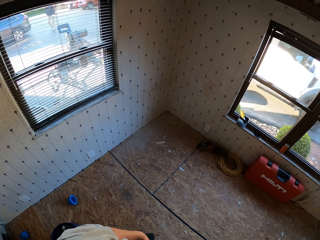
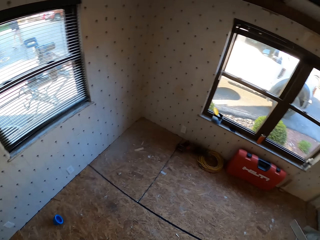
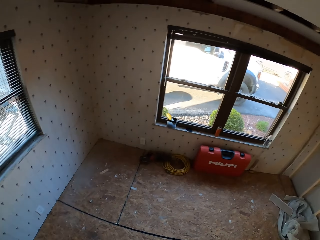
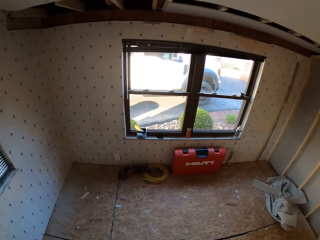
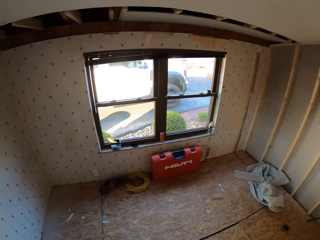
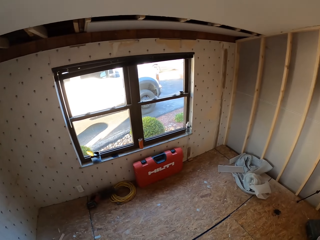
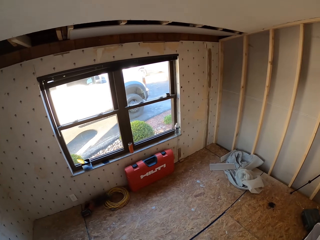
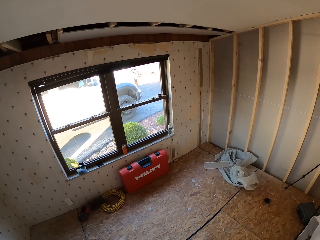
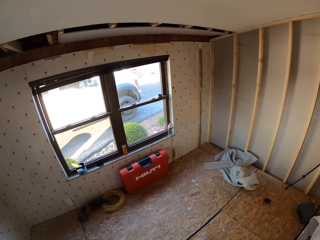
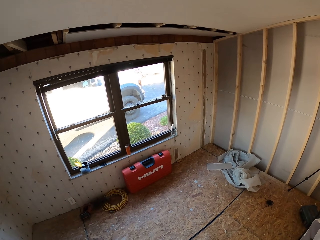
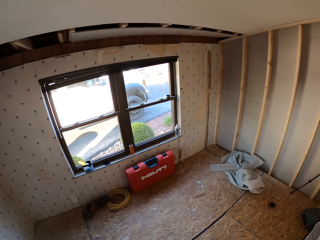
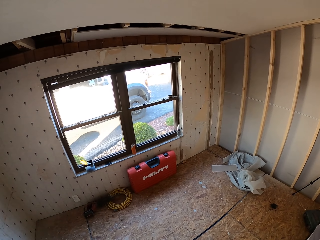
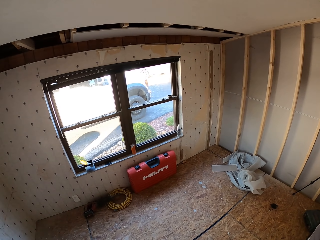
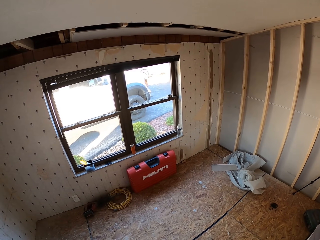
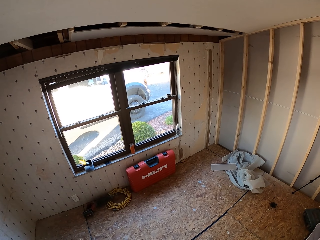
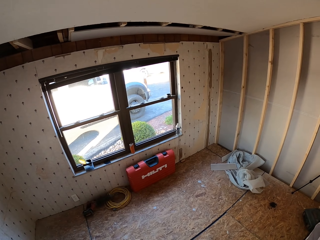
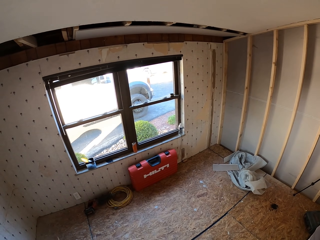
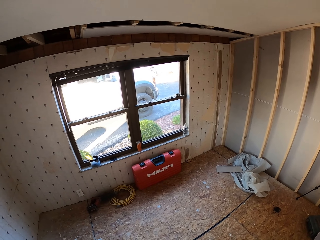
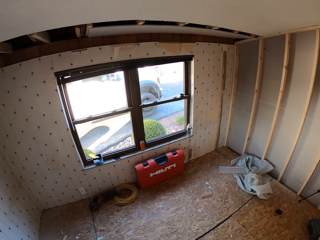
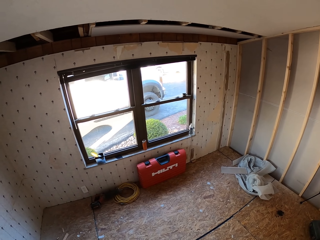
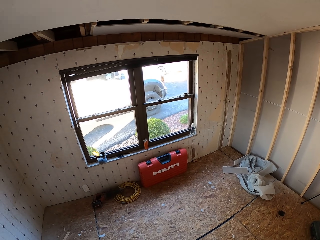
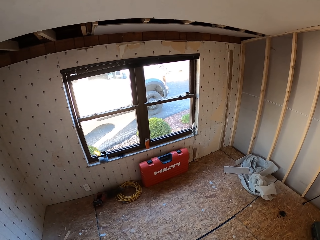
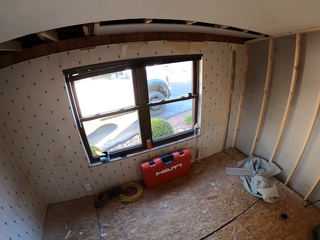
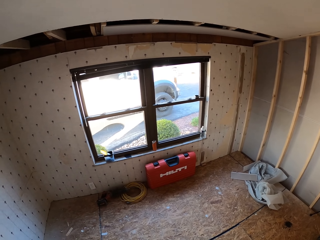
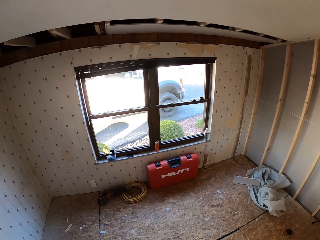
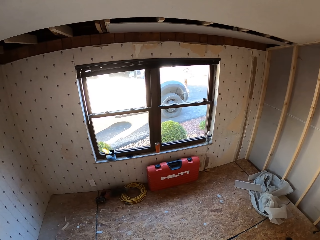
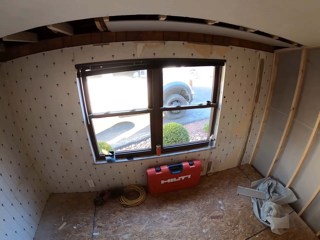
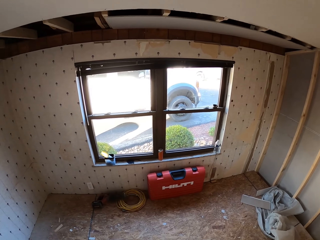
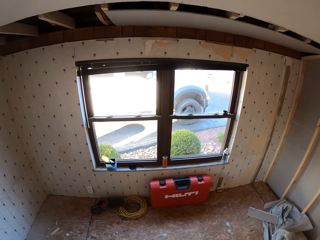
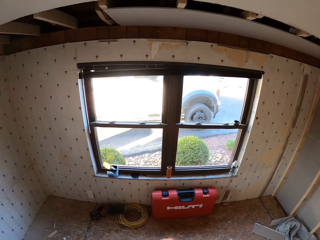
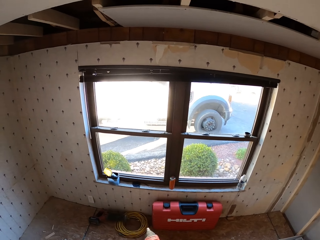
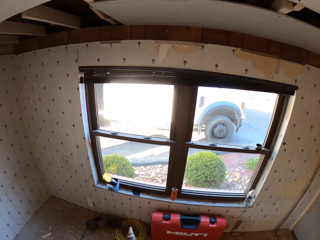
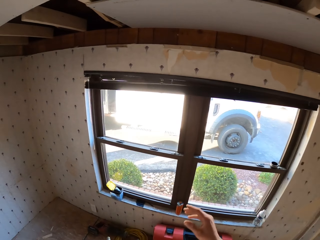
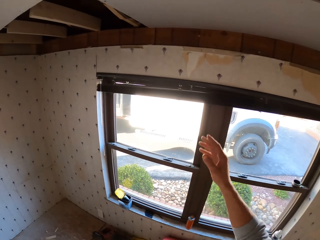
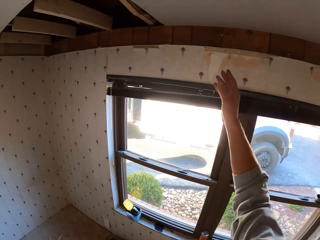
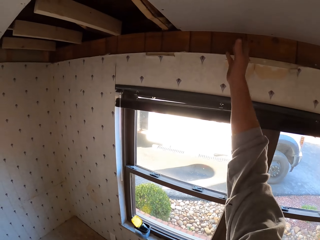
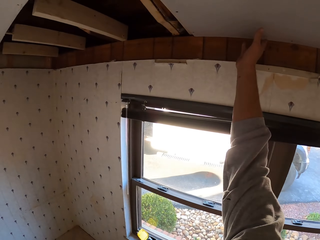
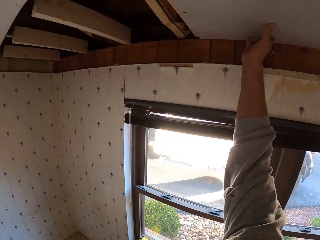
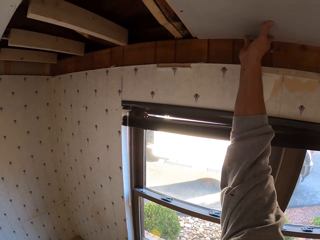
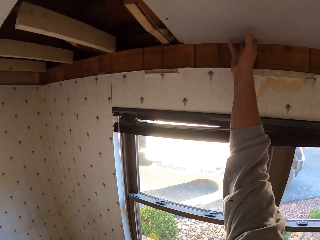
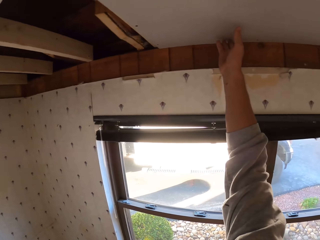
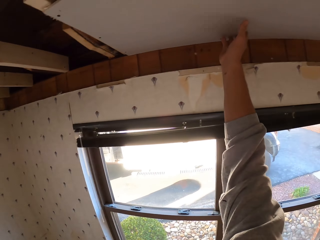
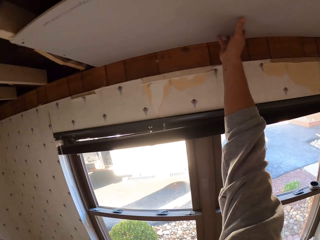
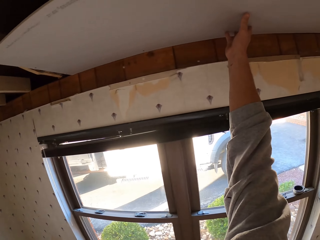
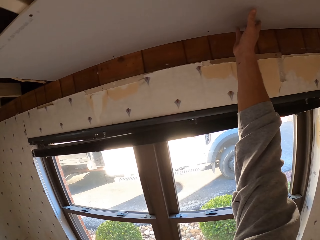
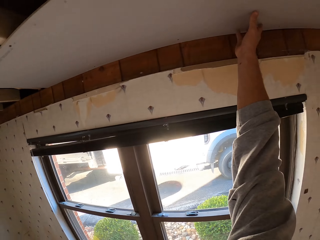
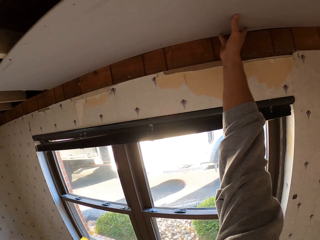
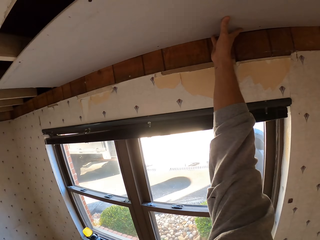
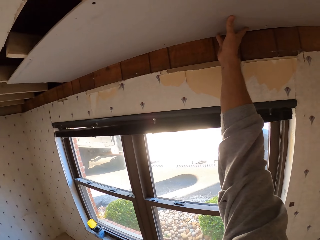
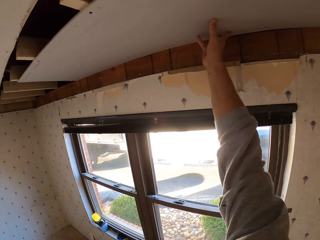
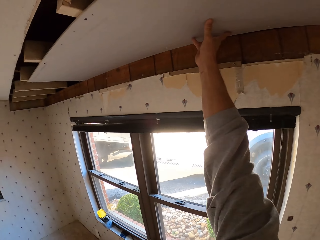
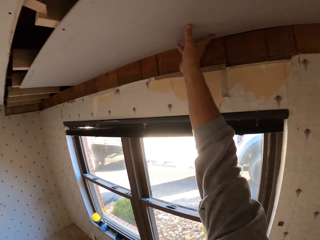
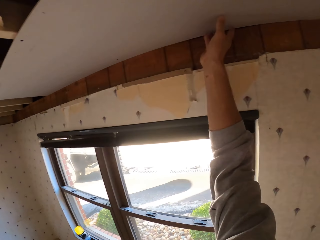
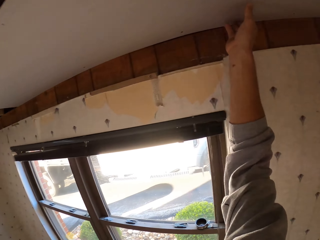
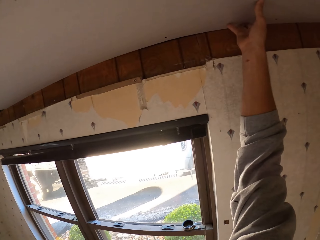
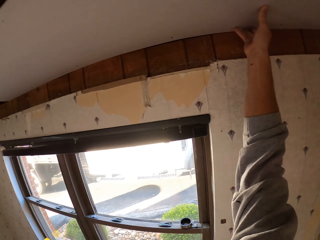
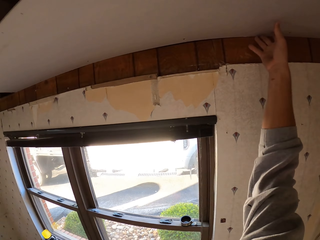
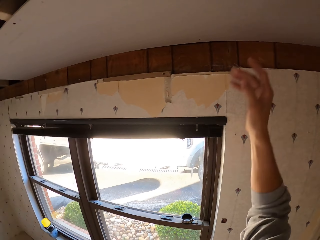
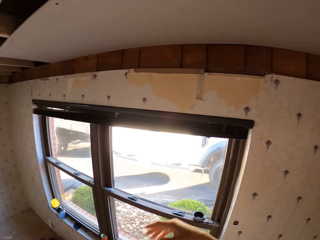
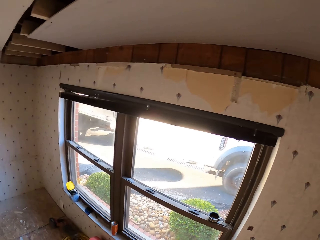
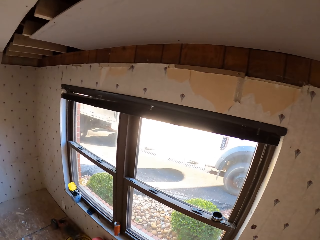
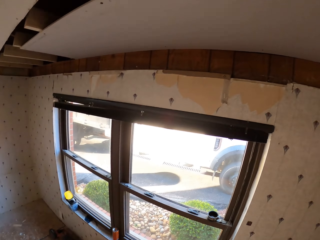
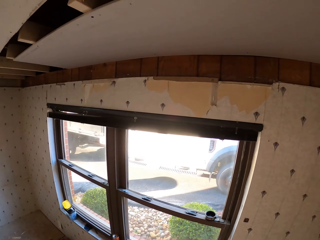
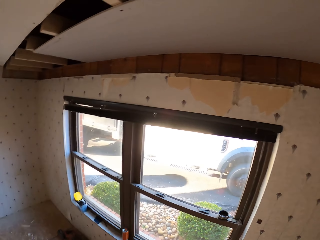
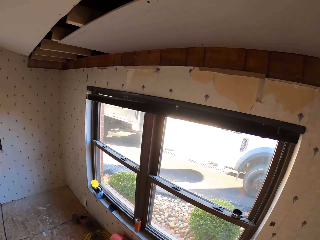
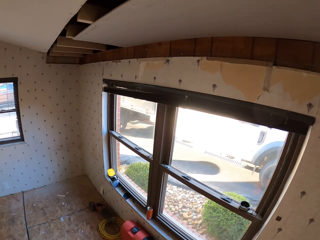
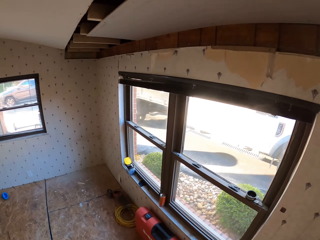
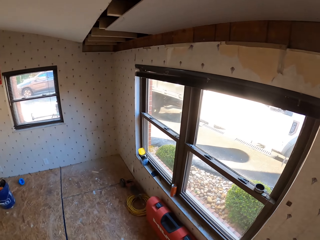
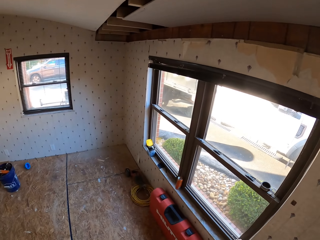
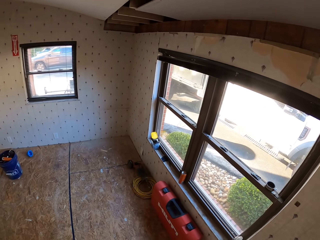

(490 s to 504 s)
The camera wearer walks around. They hold the ceiling board. They inspect the ceiling board. They turn around. They hold the ceiling board. They turn around. They stare at the ceiling board.

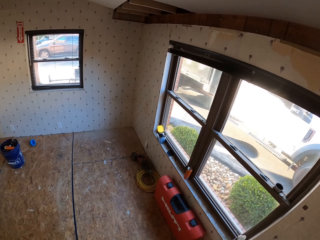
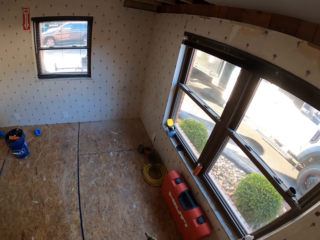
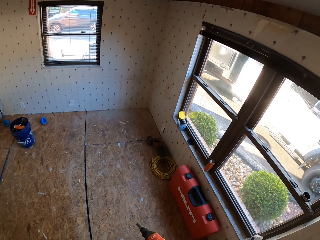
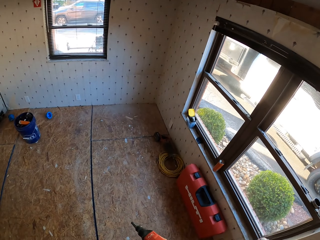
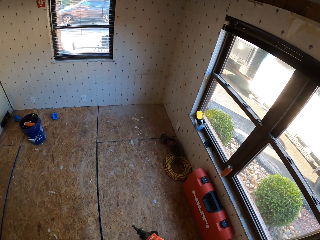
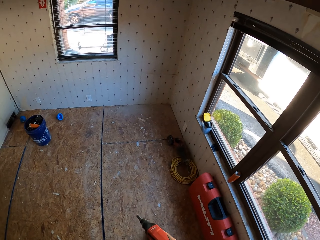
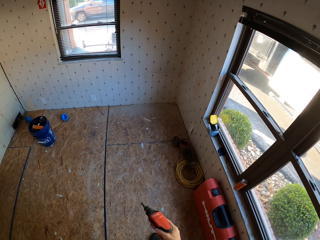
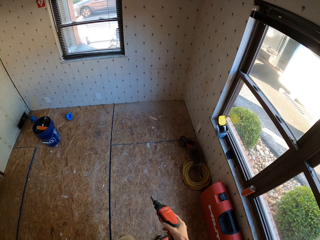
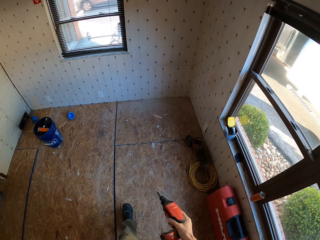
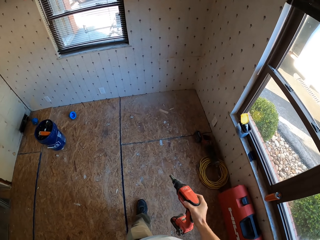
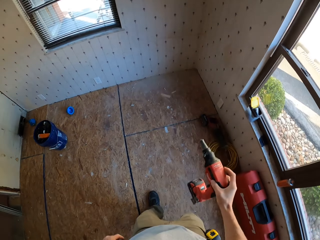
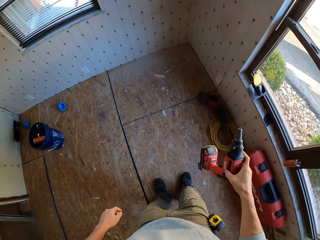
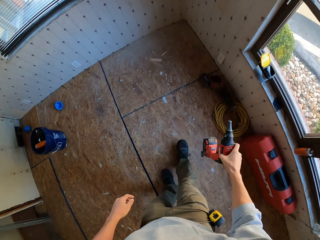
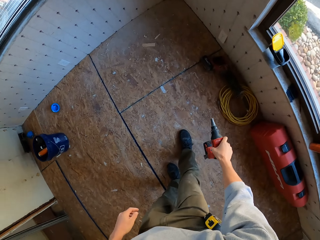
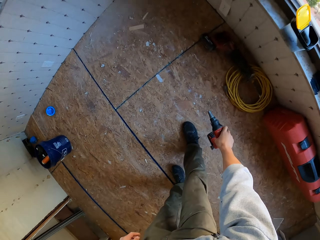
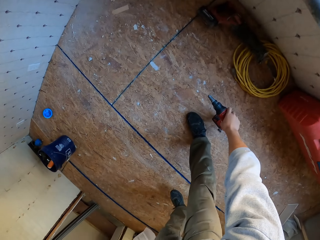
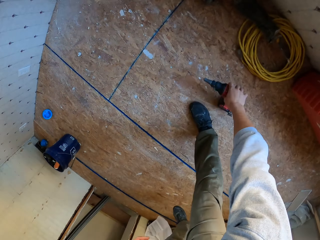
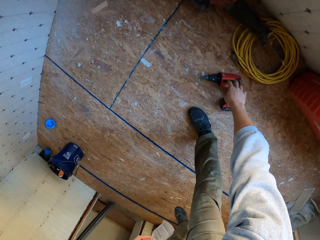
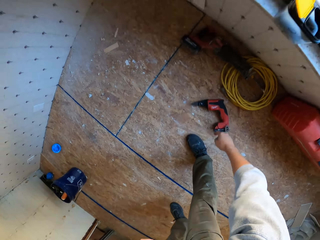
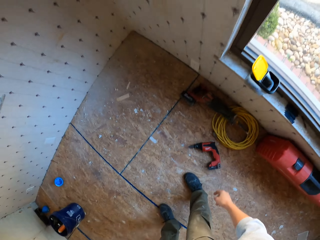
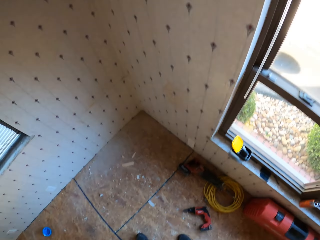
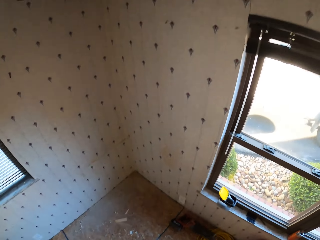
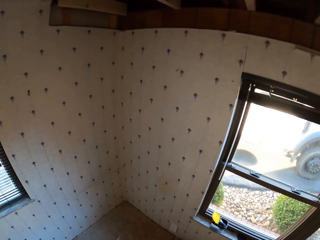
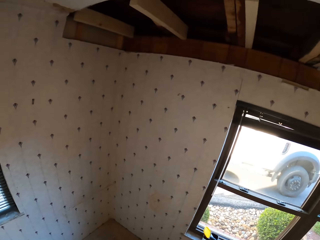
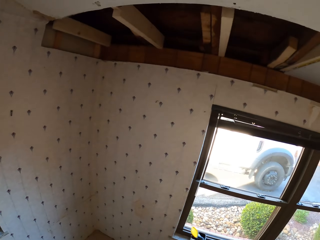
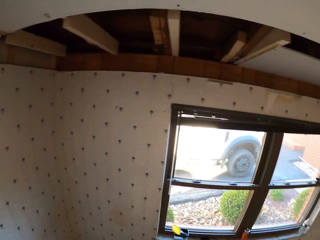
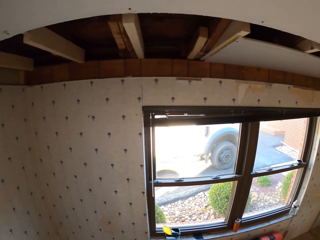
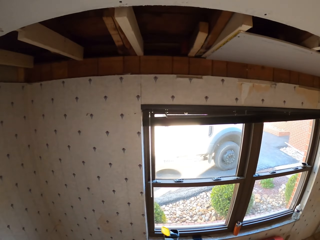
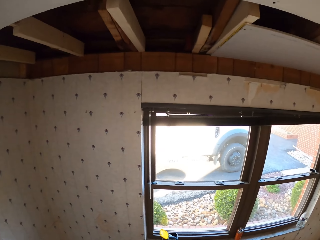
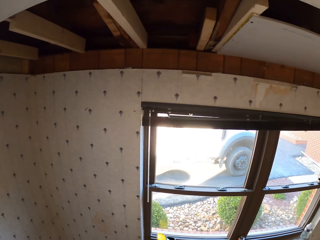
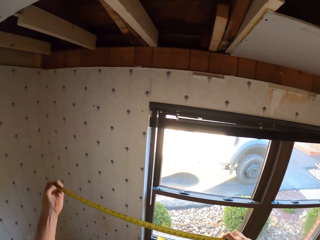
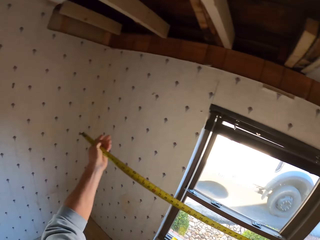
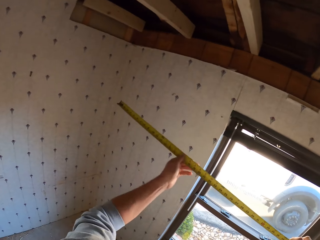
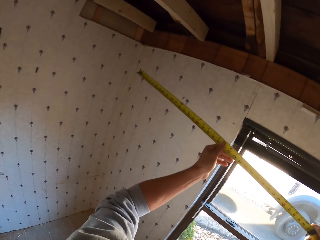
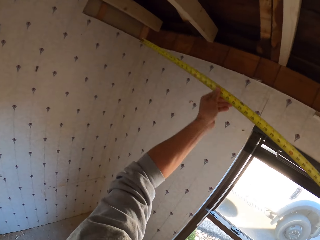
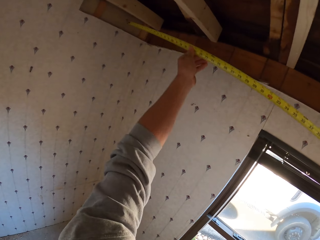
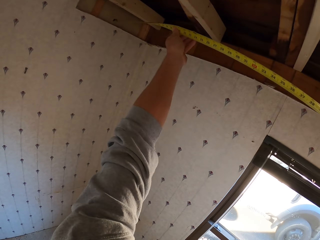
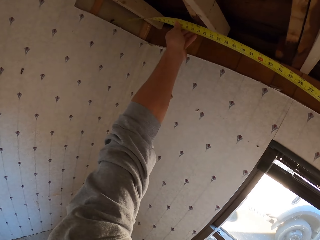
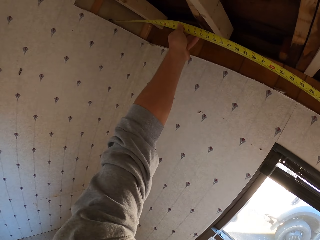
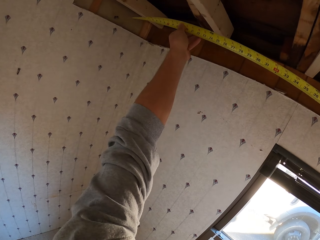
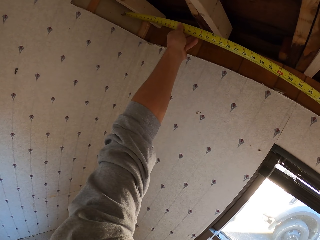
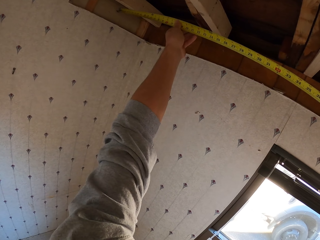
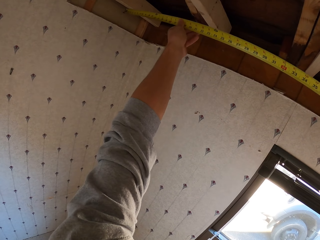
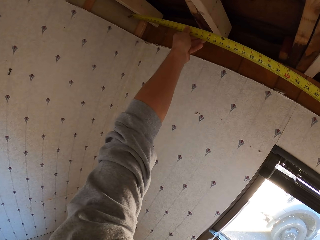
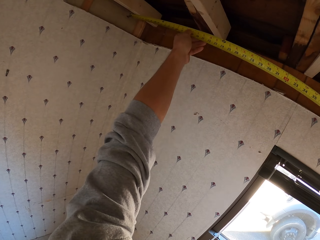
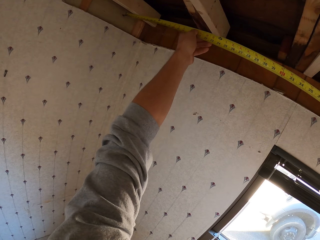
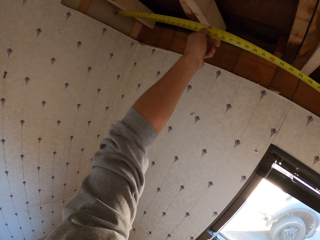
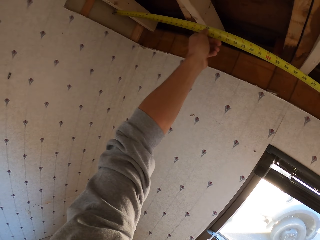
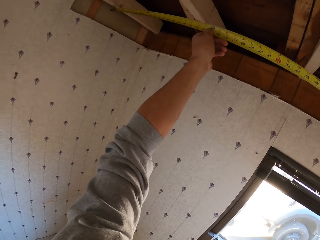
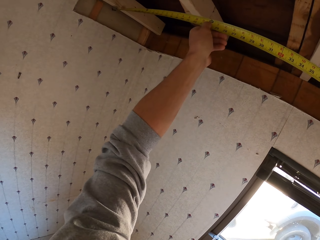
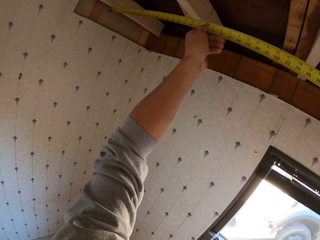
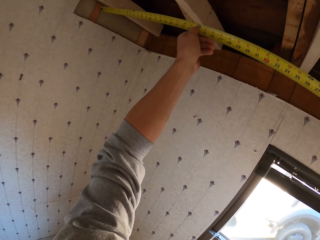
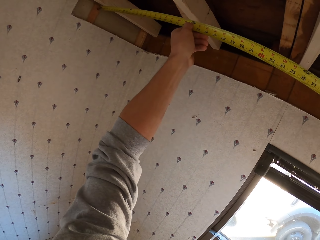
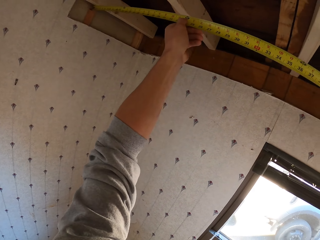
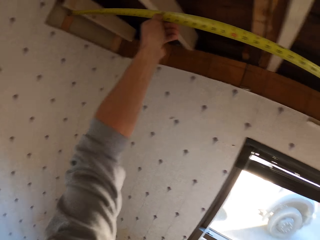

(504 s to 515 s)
The camera wearer looks around the room. They walk around the room. They bend down. They put a drill on the floor. They turn around. They stare at the roof. They hold a tape measure. They measure the roof.
